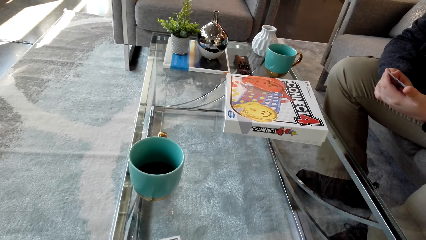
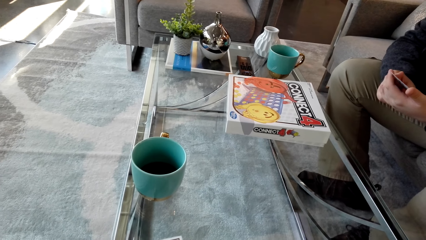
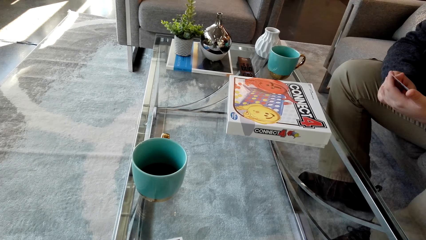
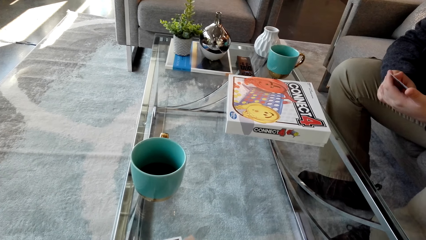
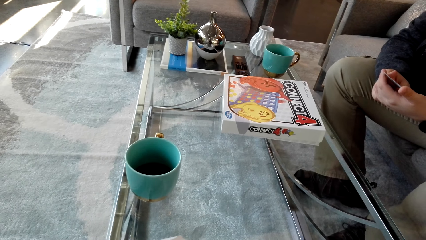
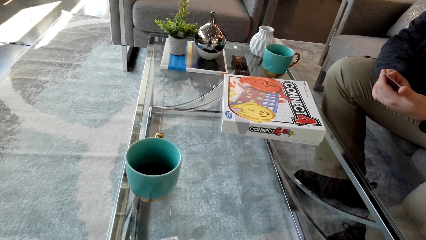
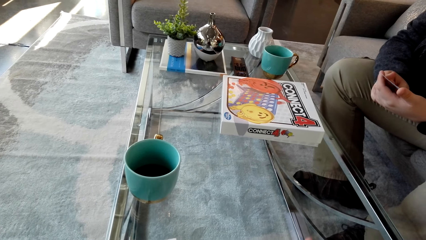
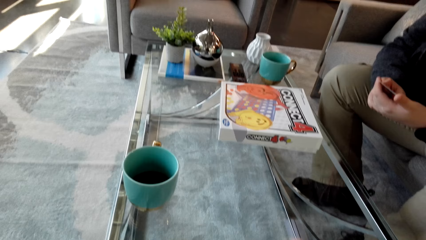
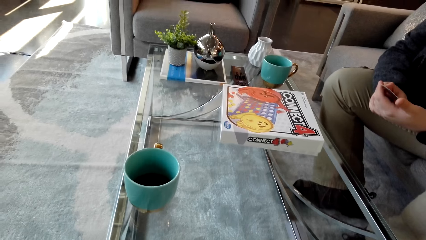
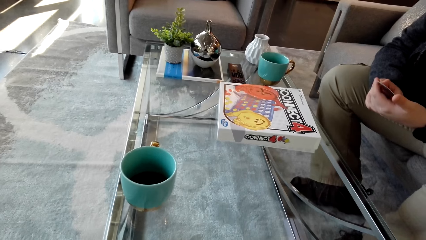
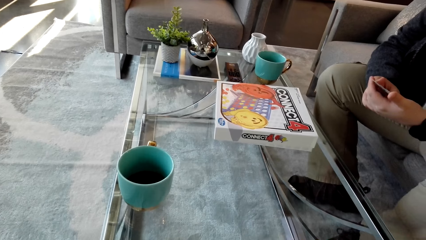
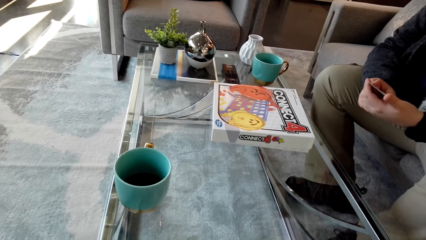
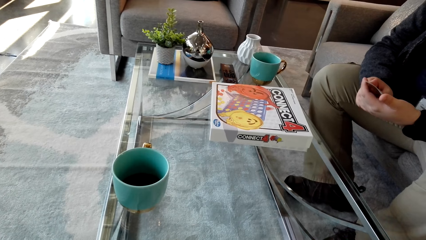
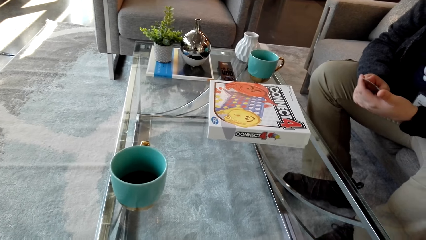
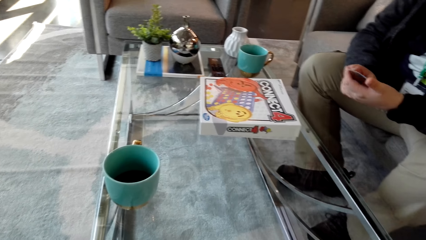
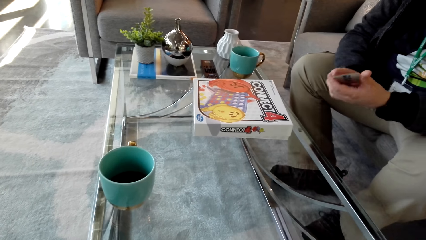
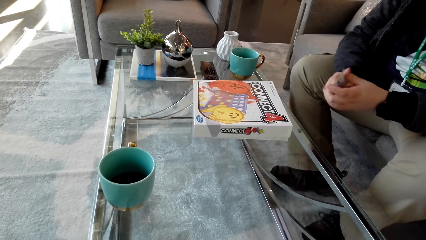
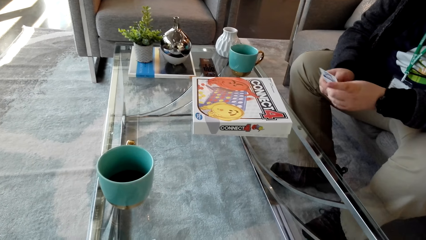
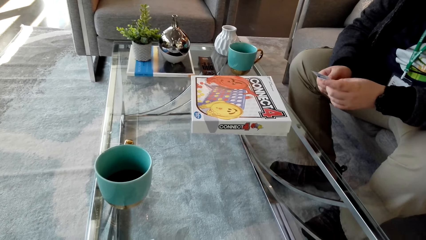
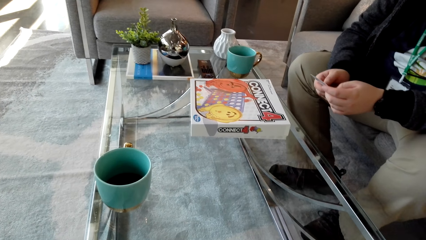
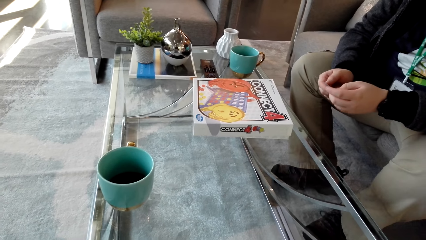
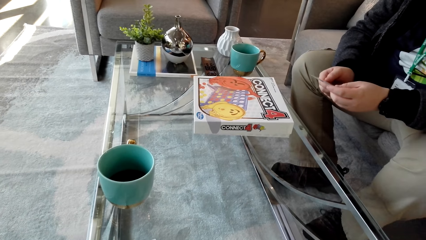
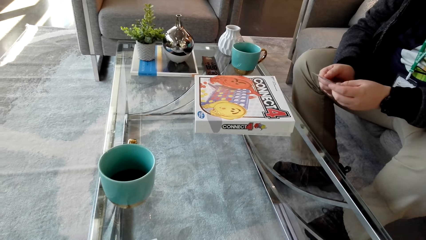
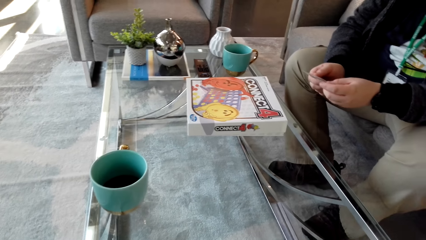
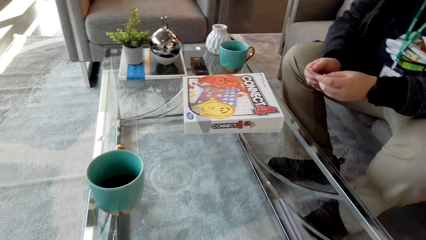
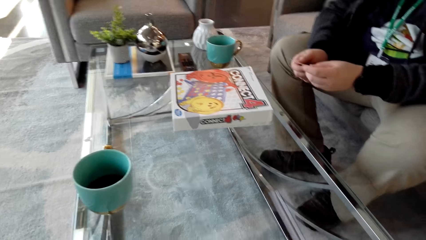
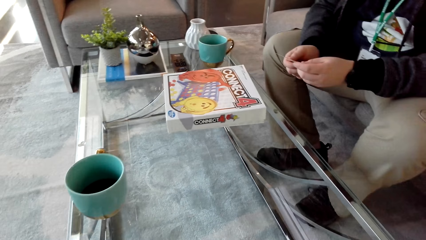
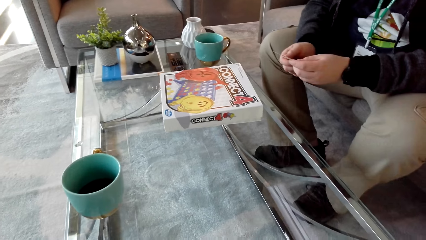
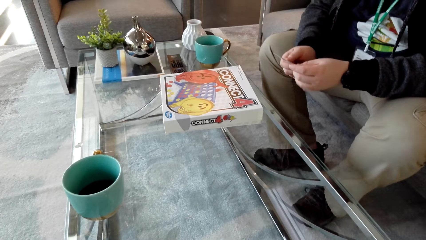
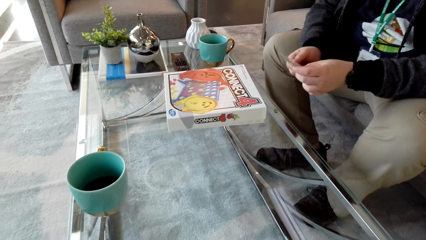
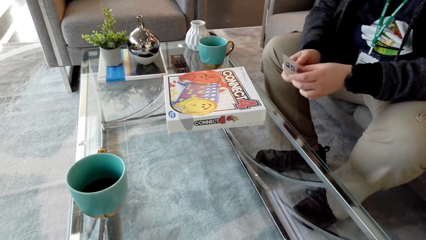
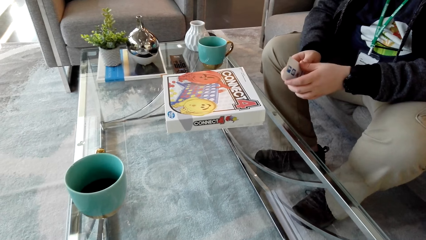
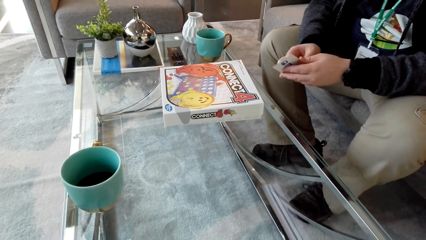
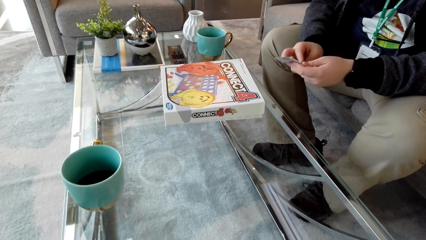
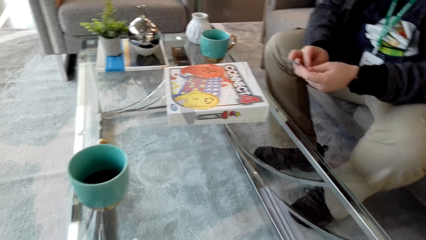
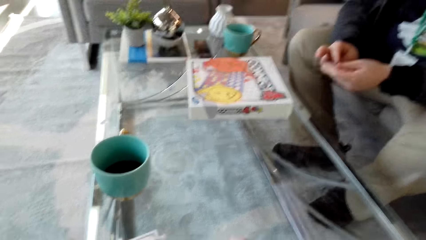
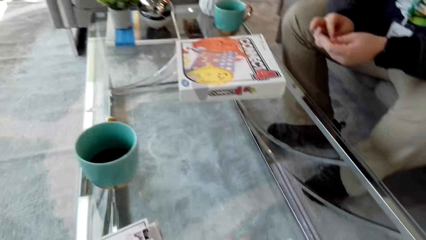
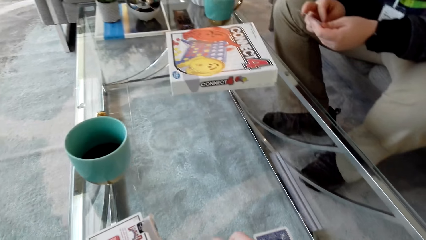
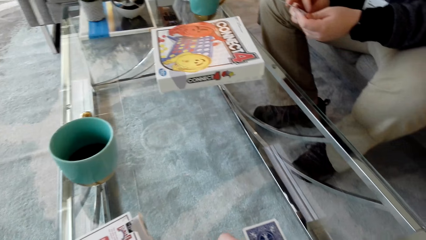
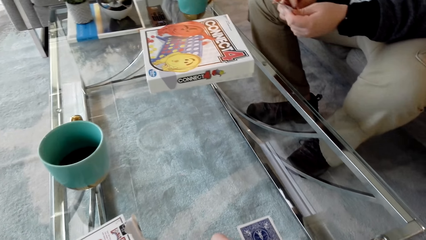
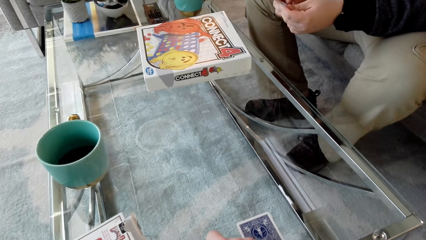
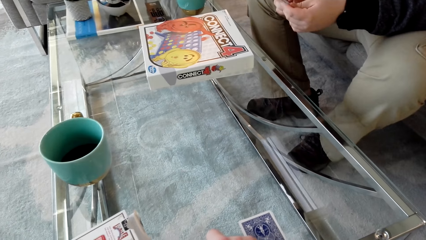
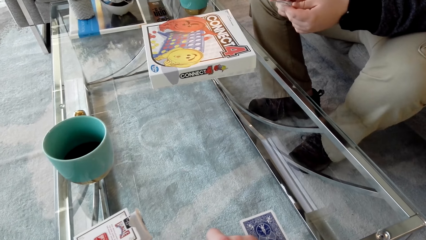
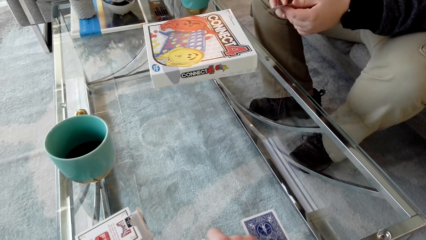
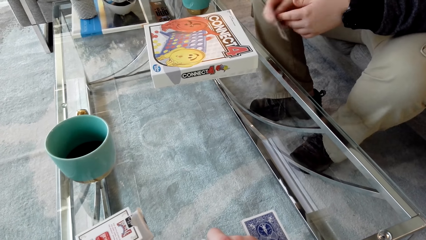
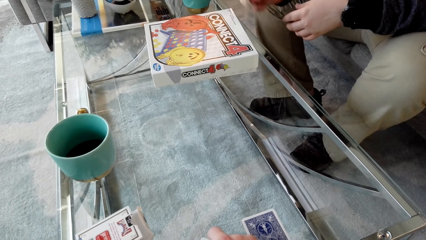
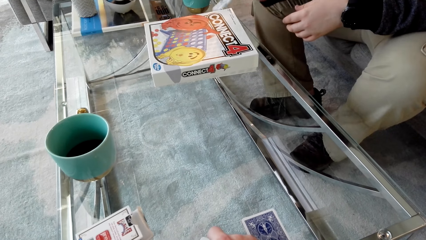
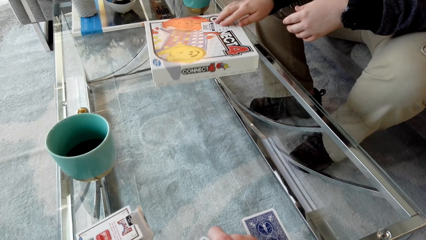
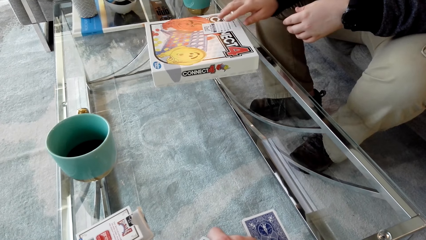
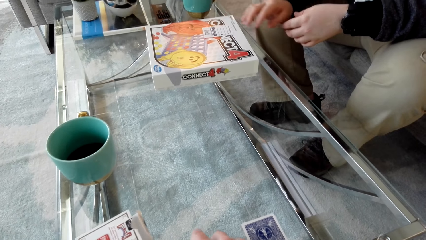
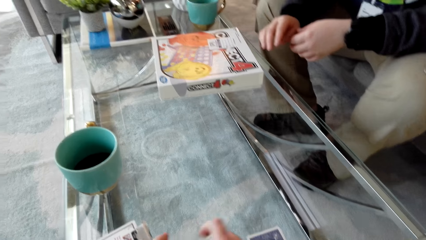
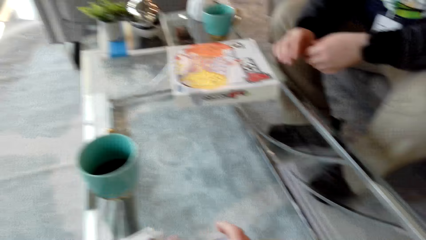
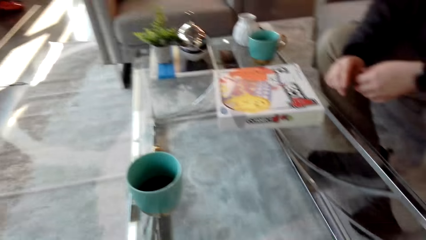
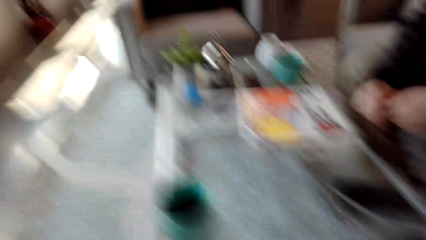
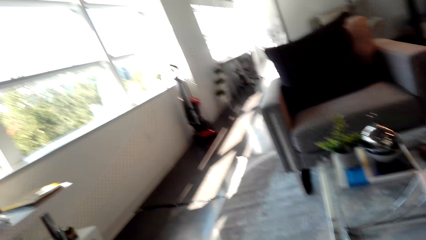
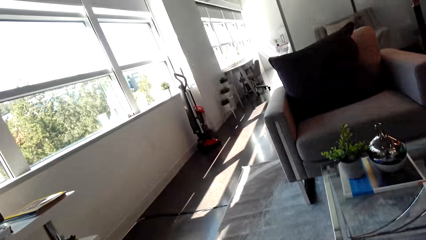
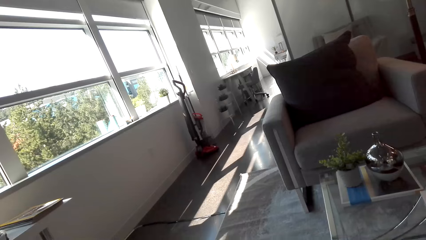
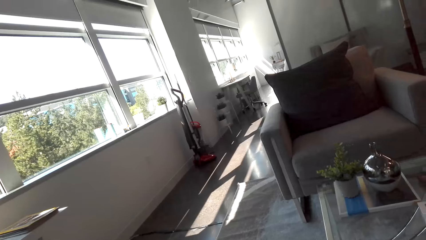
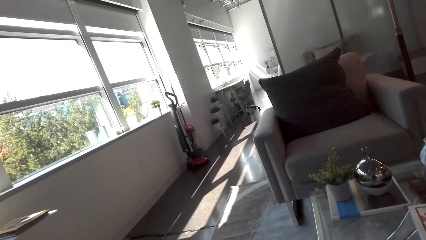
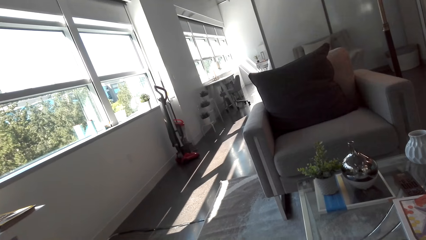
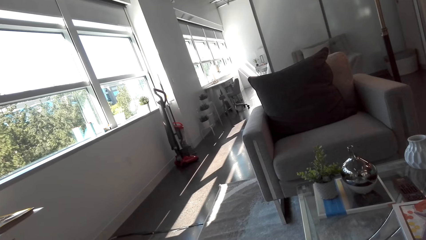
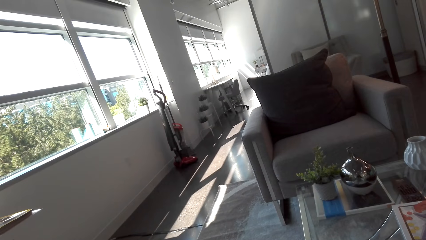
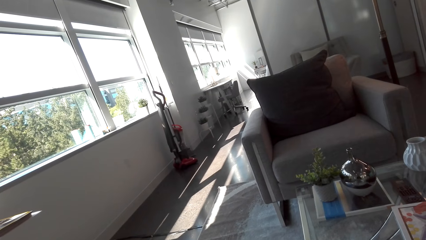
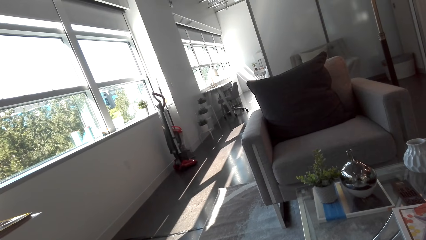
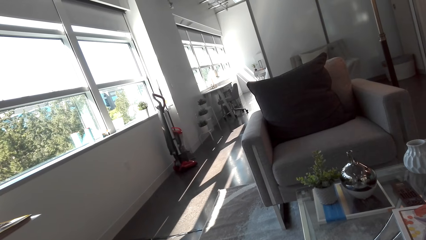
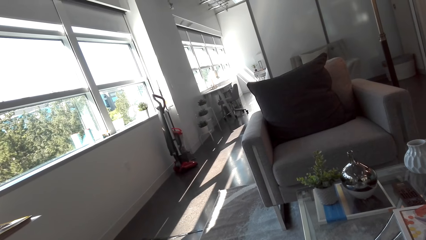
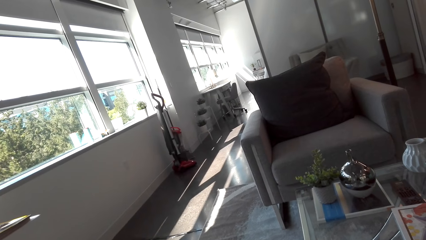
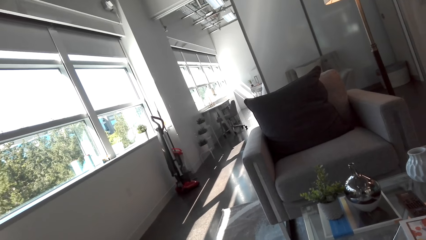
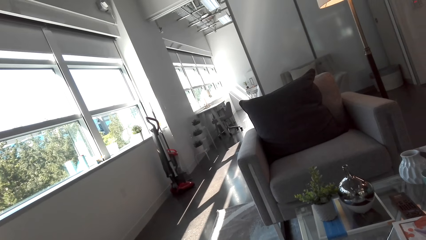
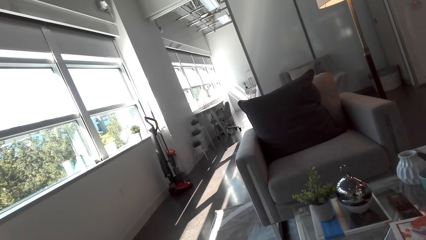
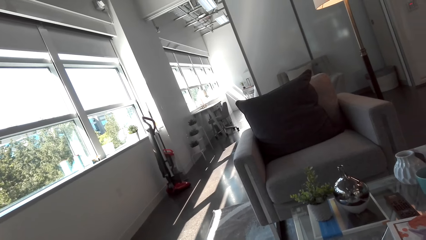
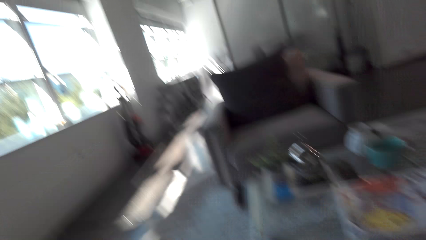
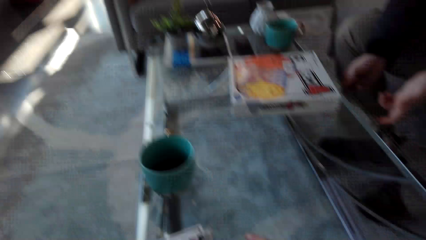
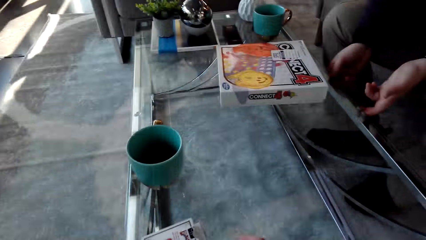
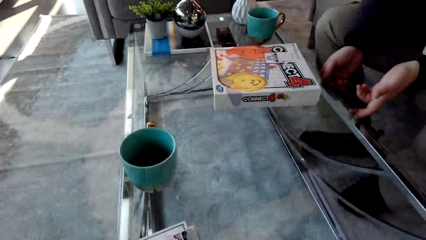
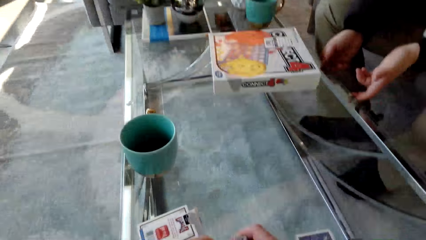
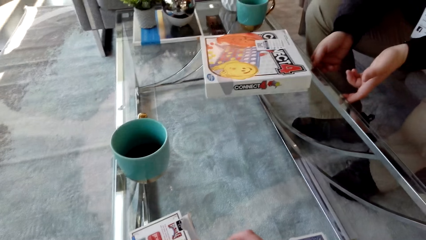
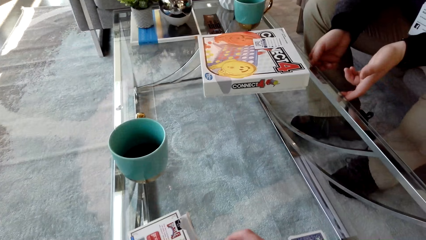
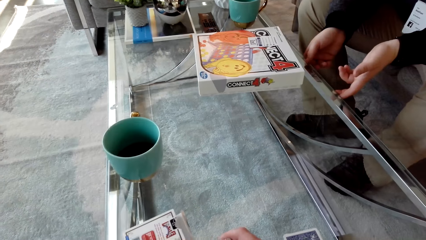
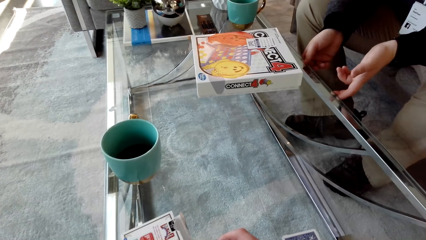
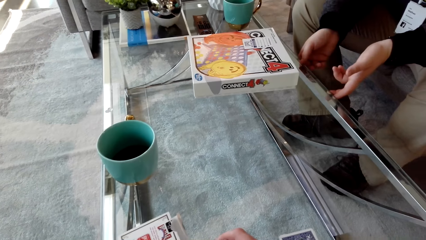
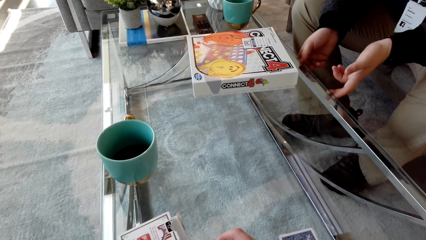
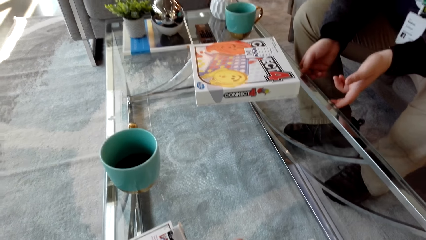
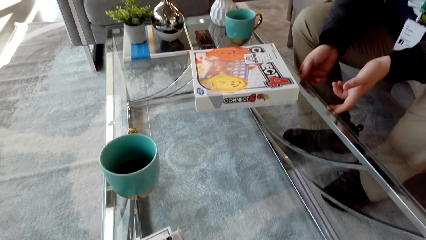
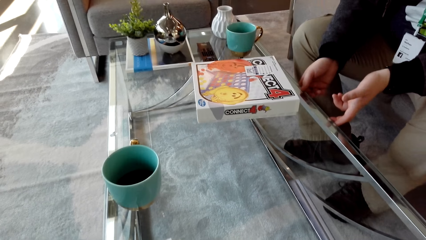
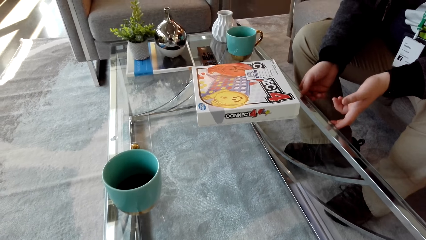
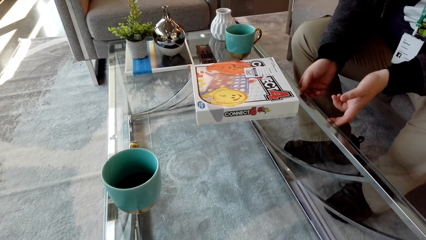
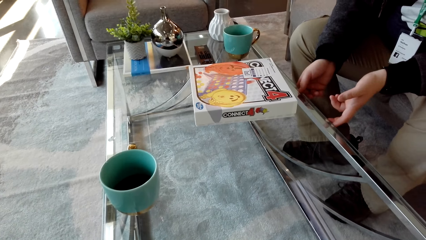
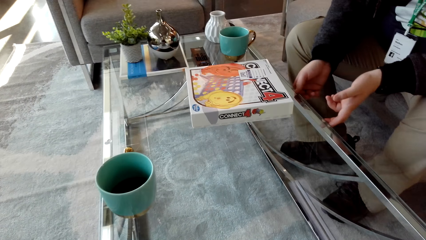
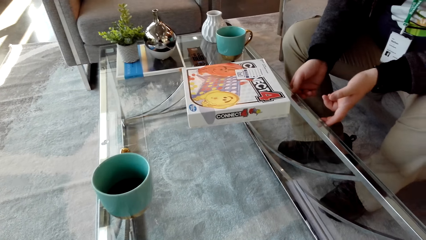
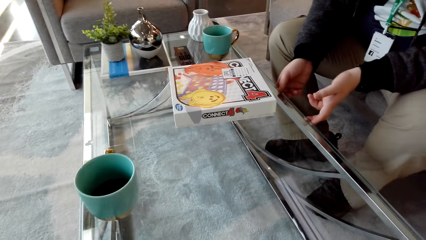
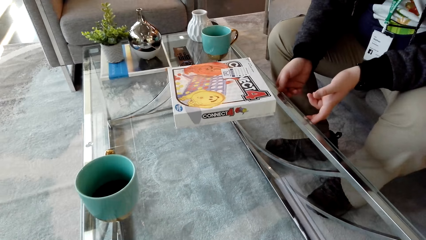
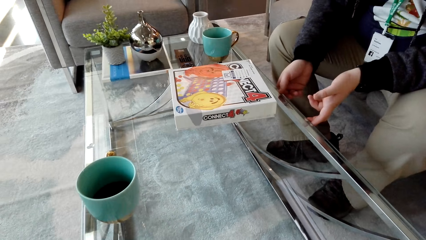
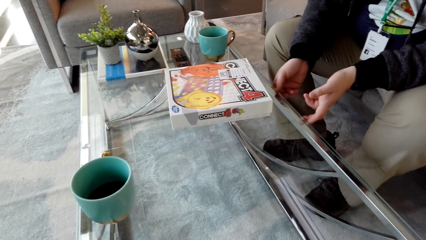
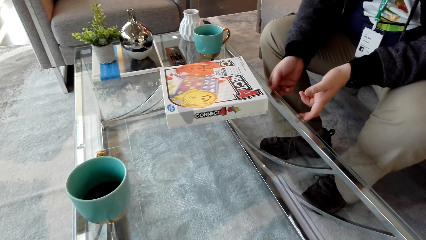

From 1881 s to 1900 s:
A man reads the playing card. He turns the playing card. He turns it again. The camera wearer looks around. The man places the card on the box. The camera wearer stares at the house.
